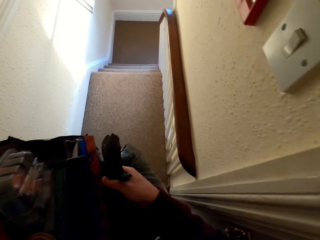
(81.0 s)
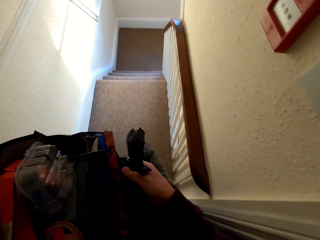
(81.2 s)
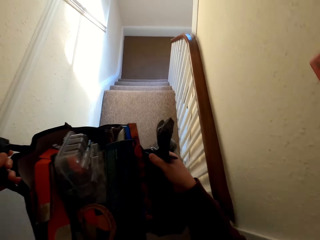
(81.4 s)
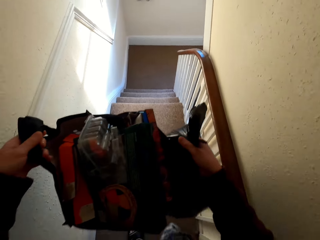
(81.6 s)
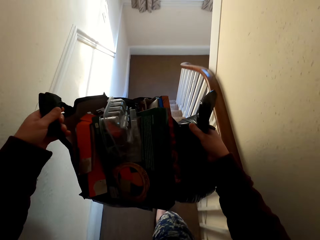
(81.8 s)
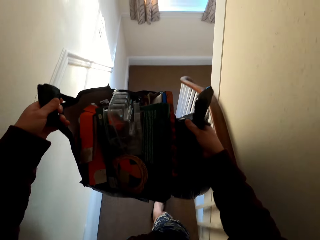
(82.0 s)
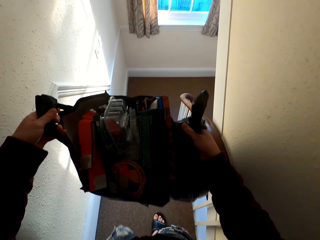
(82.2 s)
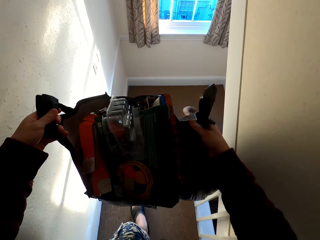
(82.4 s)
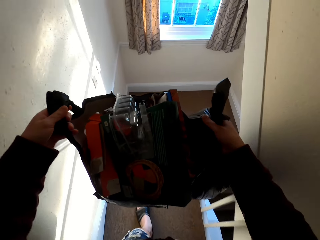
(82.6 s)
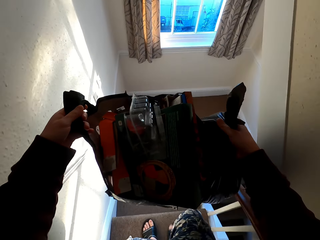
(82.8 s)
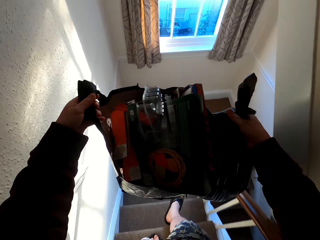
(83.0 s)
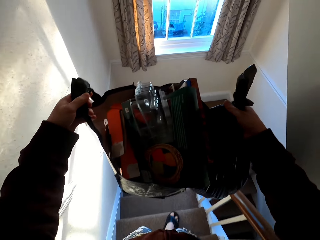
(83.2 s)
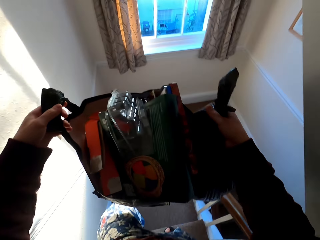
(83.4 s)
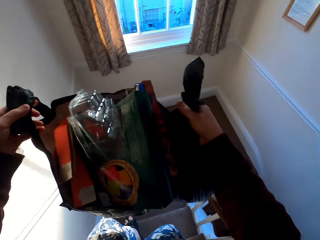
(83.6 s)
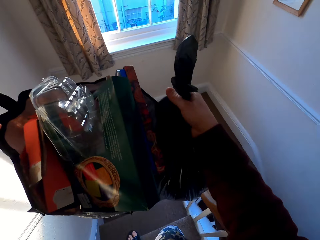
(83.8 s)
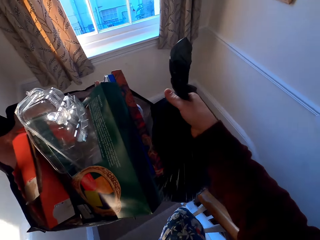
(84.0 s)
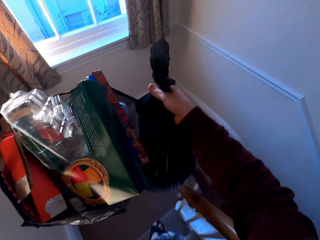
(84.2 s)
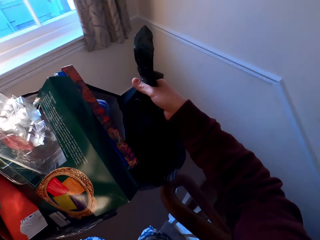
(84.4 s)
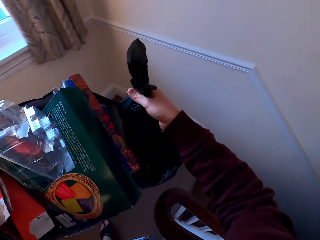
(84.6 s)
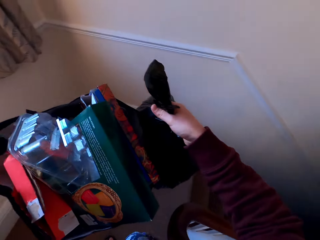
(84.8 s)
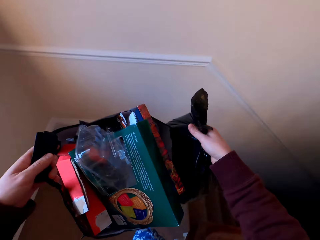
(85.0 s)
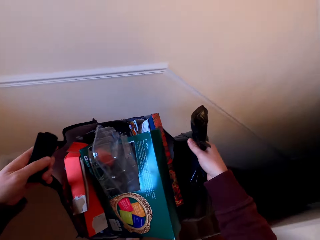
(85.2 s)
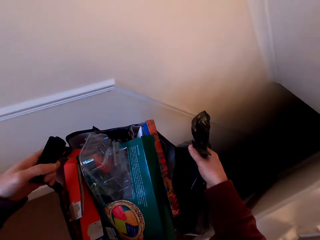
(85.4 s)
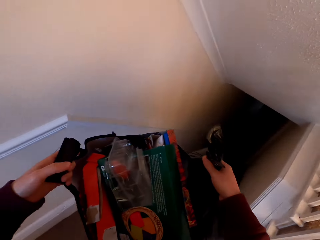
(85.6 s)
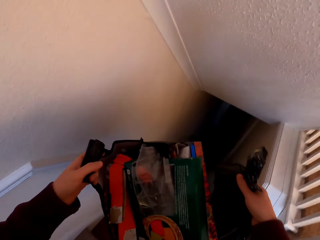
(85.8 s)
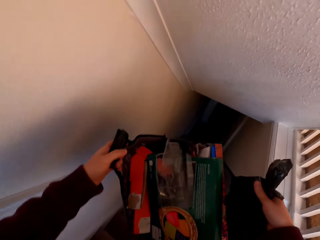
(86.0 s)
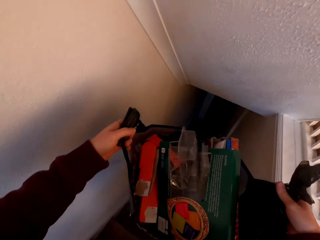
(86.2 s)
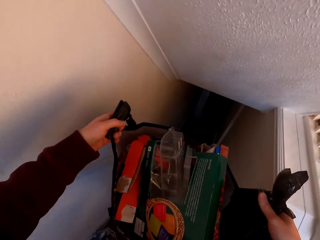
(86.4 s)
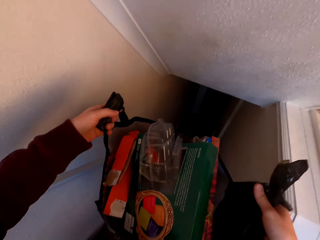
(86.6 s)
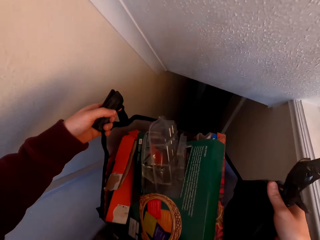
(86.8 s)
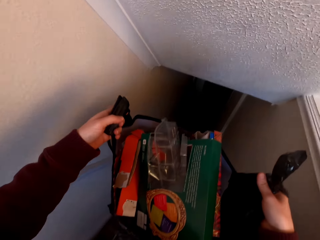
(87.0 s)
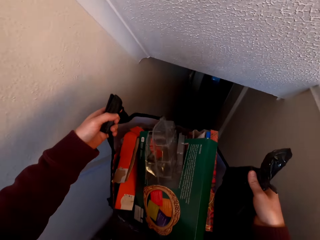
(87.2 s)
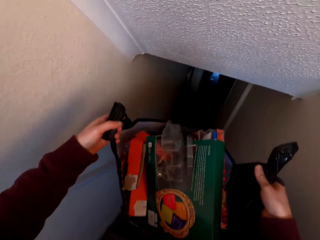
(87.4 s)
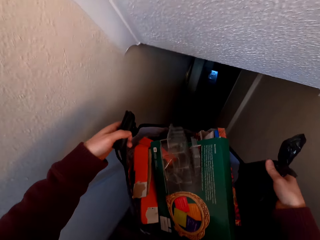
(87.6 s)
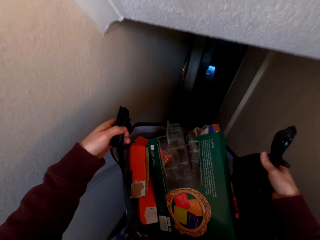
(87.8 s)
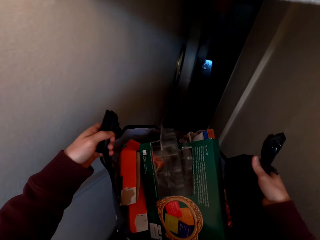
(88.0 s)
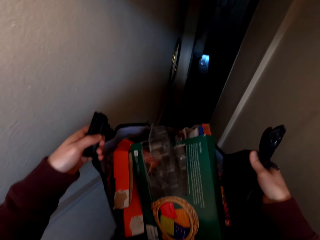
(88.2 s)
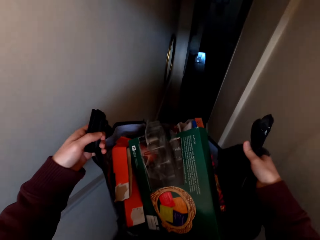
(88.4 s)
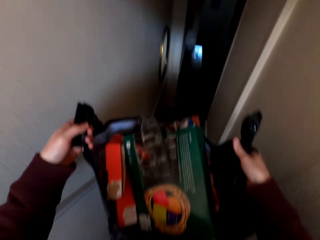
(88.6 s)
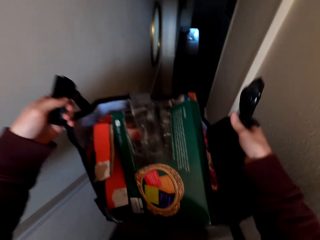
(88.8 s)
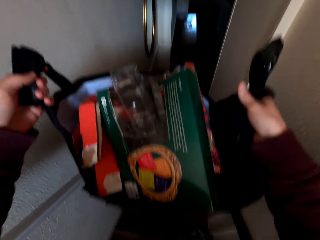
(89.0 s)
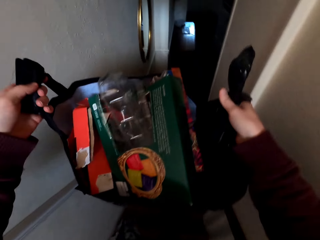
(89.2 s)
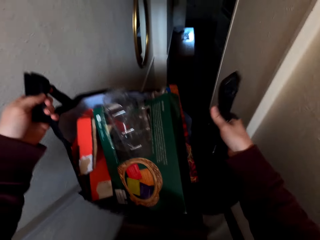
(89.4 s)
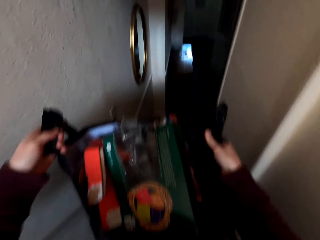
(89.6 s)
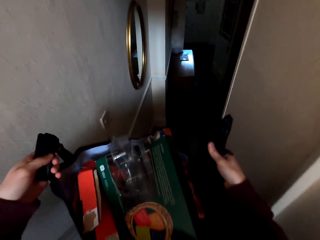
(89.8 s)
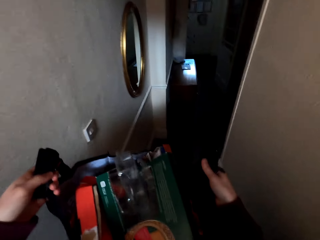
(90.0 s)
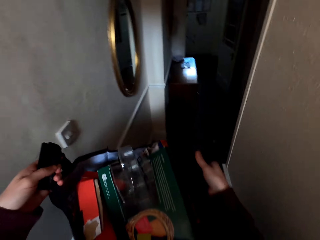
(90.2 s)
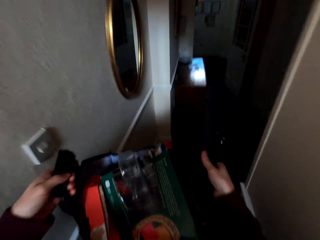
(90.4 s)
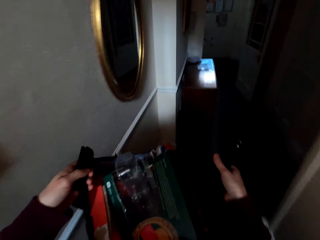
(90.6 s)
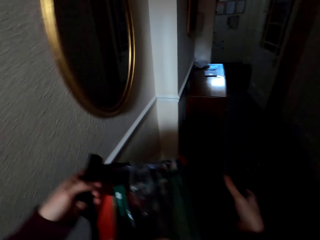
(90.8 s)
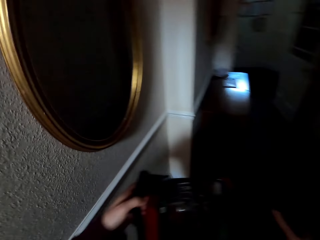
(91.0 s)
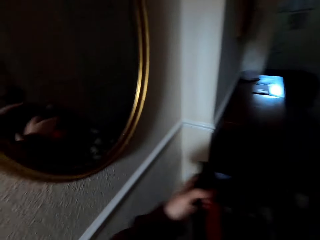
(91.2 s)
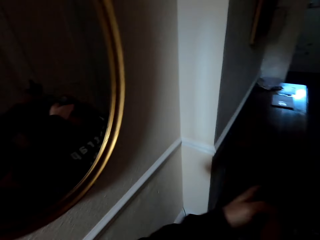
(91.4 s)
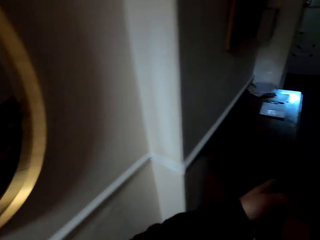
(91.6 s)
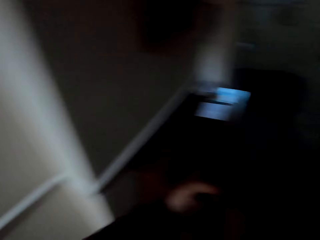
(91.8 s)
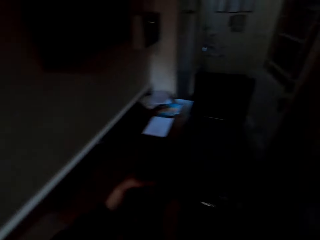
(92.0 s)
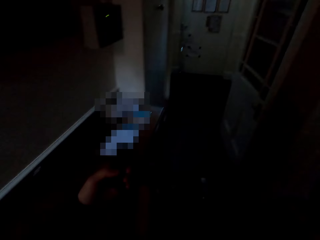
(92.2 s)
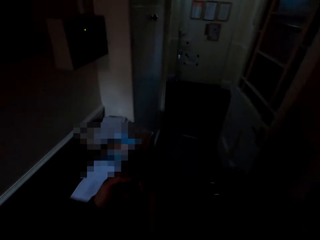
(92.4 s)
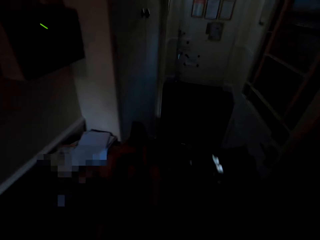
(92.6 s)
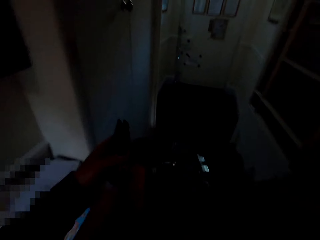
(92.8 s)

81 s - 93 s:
The camera wearer walks around the room. They walk down the stairs.

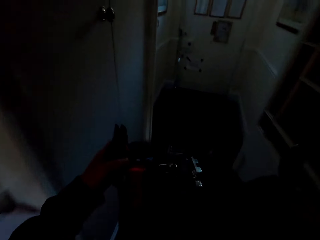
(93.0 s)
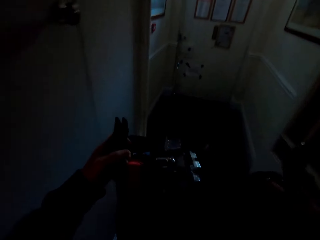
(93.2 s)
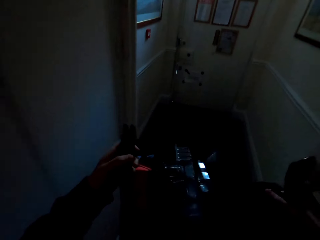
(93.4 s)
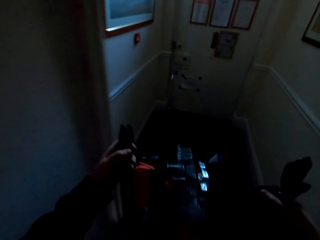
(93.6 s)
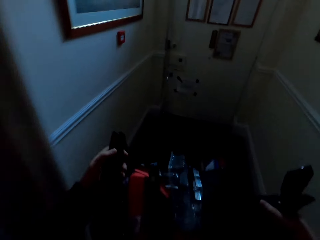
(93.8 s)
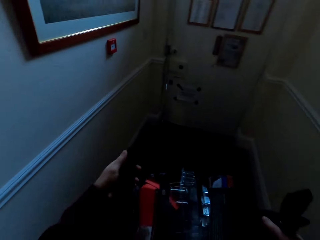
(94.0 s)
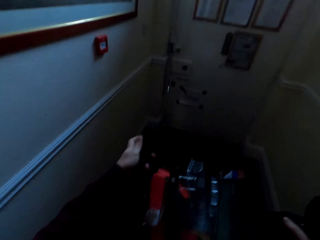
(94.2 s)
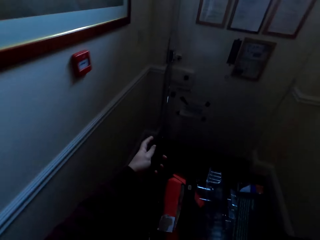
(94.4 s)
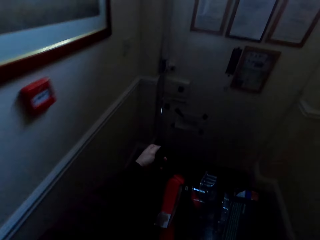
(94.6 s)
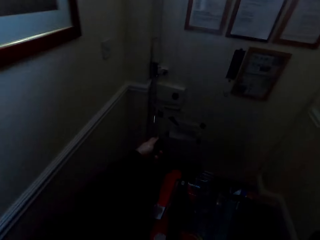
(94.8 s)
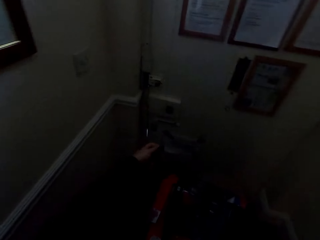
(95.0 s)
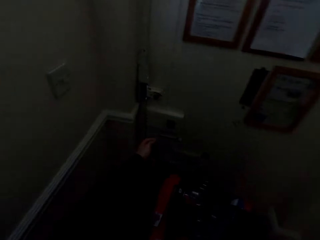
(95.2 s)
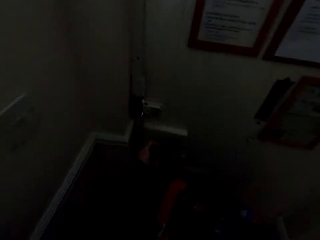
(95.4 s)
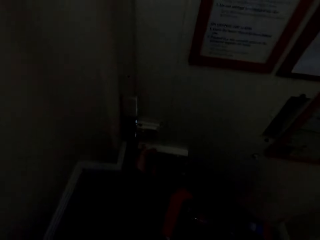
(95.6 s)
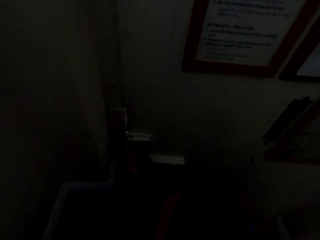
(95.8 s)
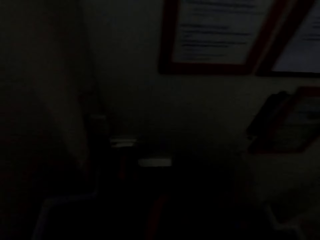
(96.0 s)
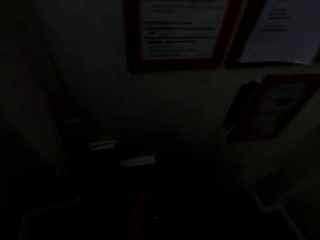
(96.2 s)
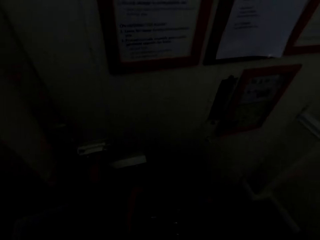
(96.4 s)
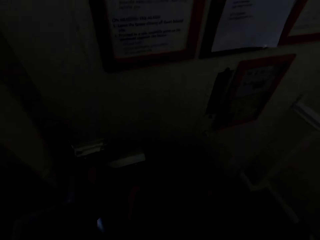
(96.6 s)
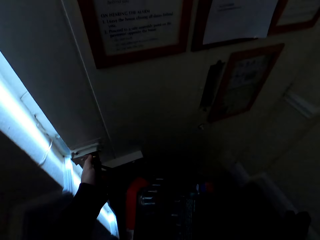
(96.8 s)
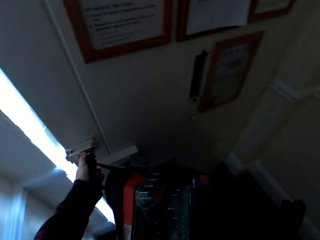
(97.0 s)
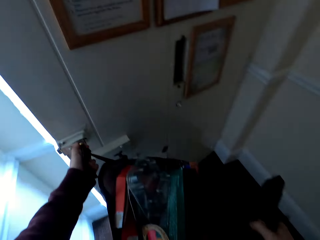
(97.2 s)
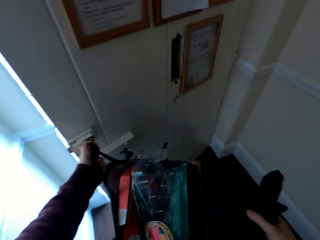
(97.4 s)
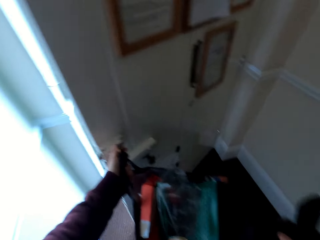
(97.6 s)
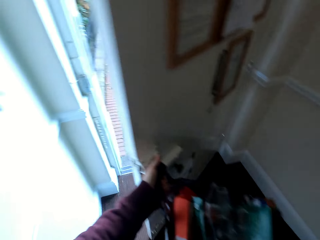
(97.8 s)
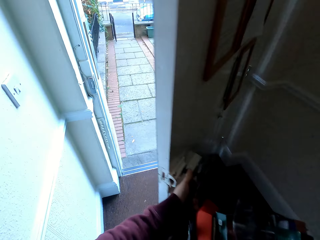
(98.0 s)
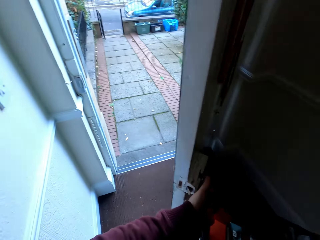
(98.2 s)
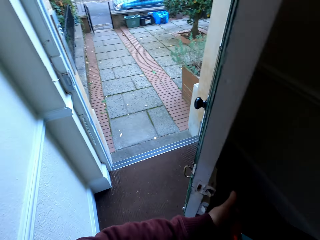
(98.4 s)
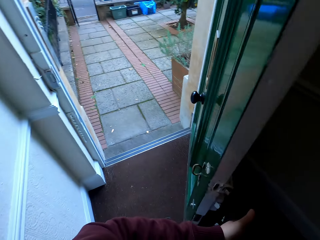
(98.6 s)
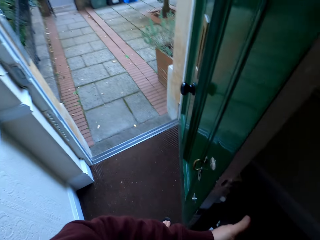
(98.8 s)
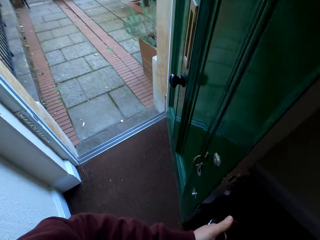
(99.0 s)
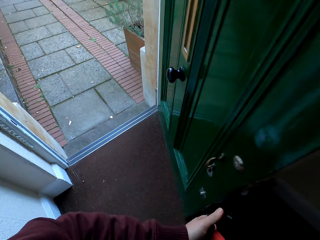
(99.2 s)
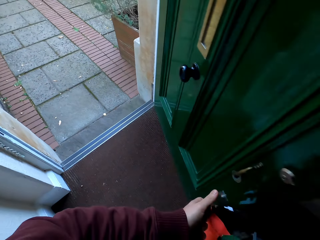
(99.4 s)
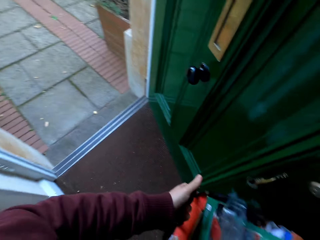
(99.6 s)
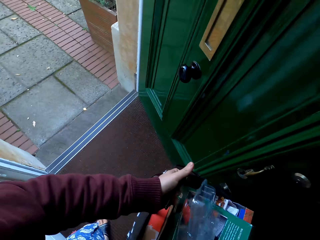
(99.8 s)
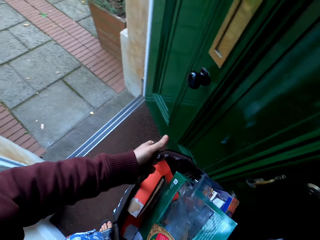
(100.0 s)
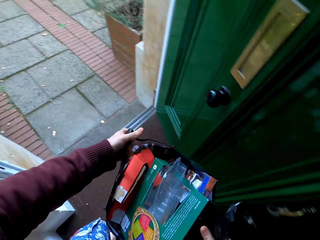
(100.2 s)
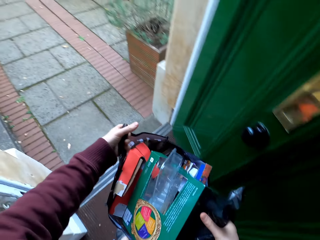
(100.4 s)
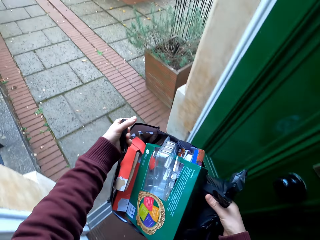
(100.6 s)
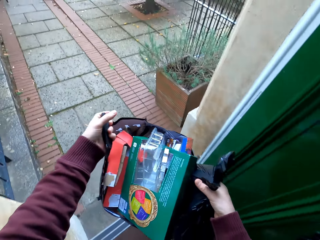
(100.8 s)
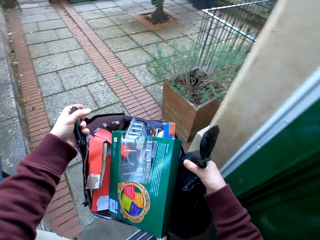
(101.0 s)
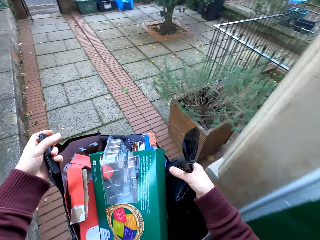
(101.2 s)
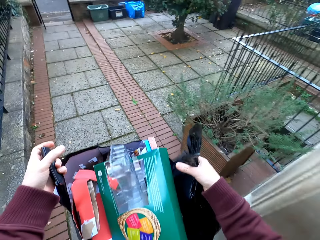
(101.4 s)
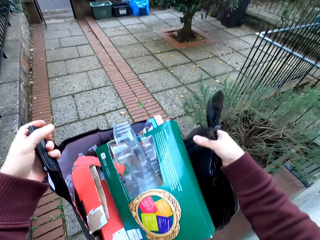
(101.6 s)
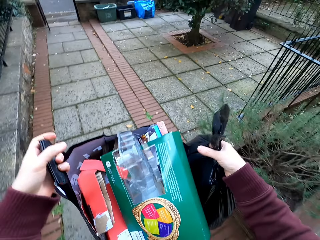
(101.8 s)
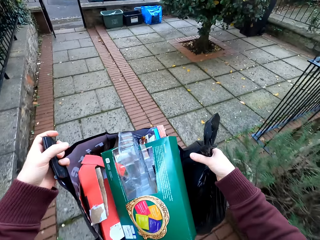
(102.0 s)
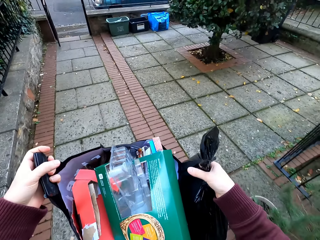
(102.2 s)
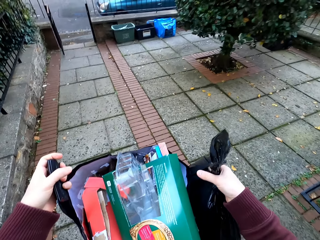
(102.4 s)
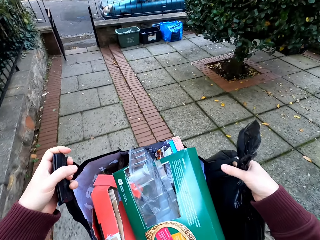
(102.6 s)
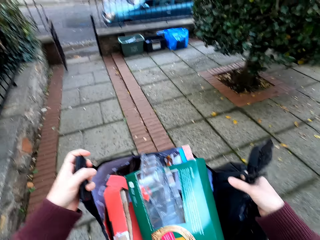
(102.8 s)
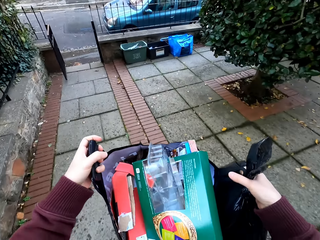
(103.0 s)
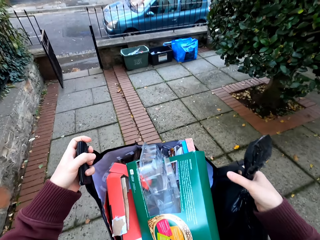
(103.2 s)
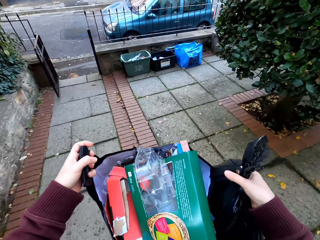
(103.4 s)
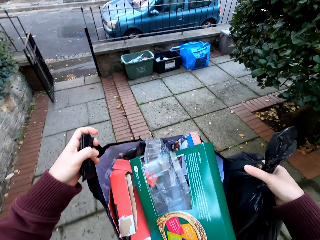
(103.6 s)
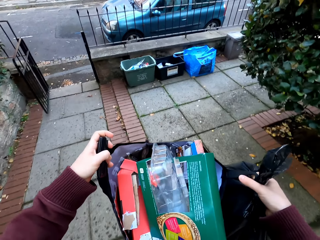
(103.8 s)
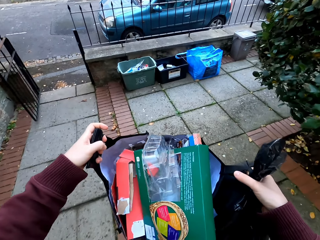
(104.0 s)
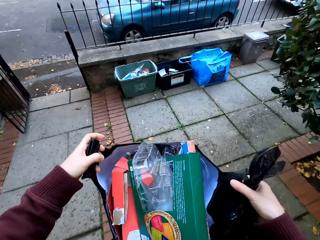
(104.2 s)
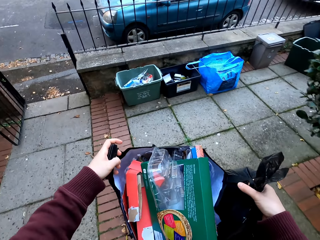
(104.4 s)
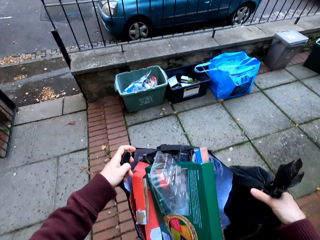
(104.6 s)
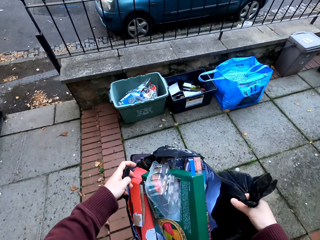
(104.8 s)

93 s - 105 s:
The camera wearer opens the door. They walk out. They walk around the compound.
